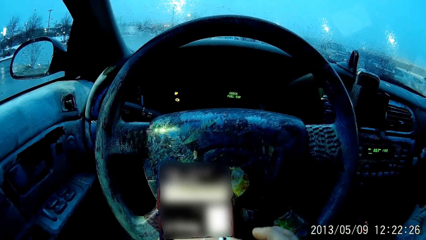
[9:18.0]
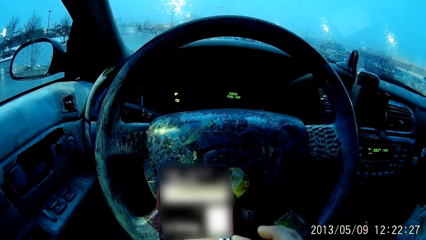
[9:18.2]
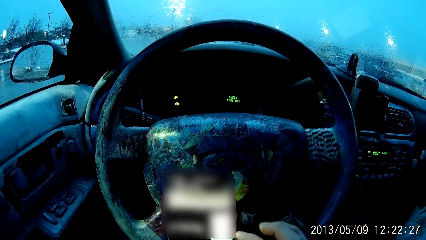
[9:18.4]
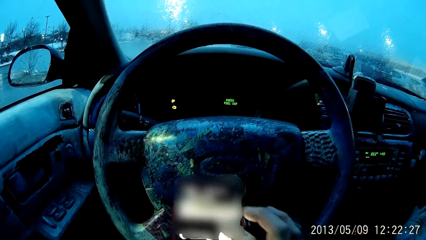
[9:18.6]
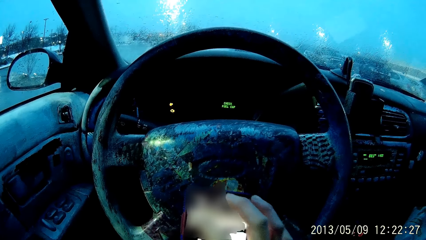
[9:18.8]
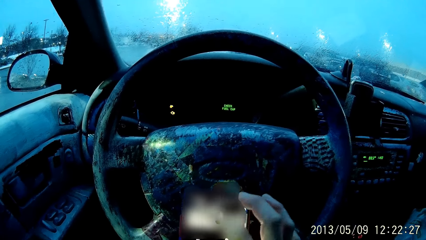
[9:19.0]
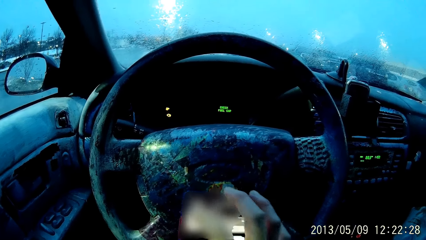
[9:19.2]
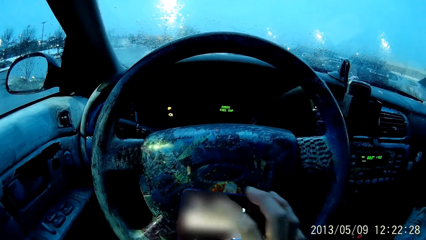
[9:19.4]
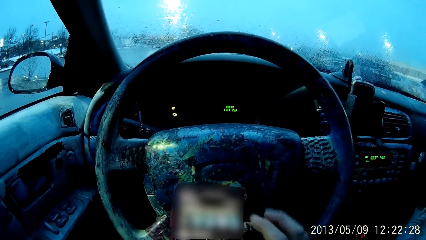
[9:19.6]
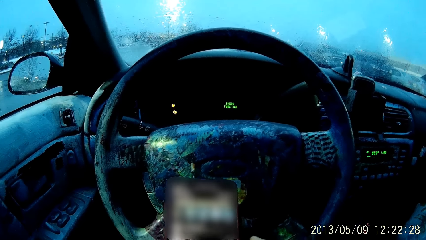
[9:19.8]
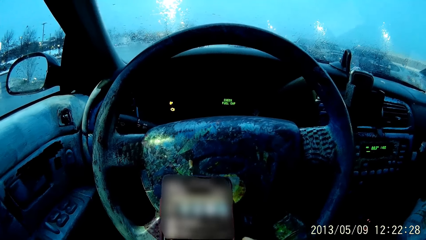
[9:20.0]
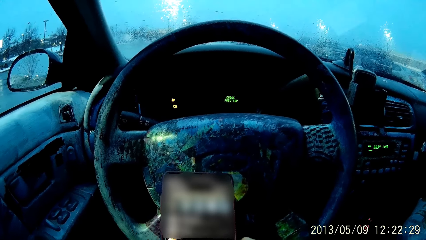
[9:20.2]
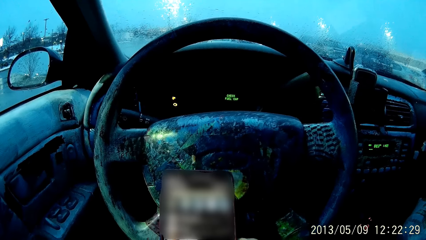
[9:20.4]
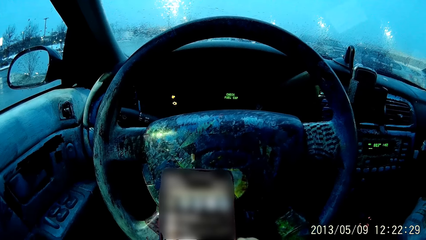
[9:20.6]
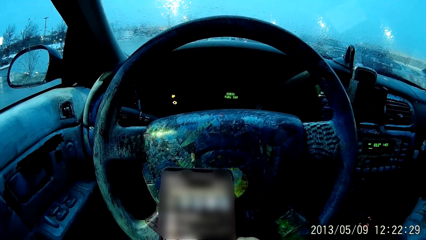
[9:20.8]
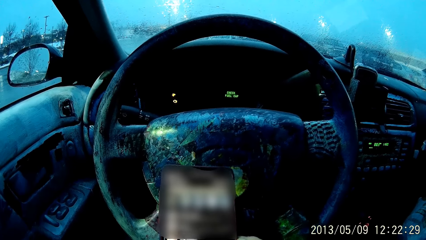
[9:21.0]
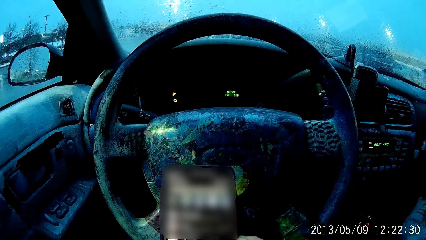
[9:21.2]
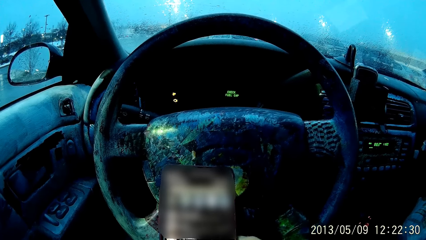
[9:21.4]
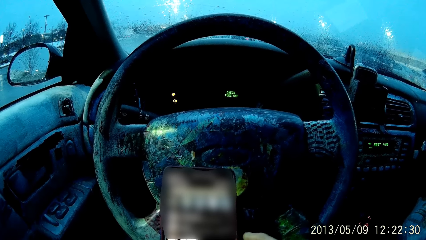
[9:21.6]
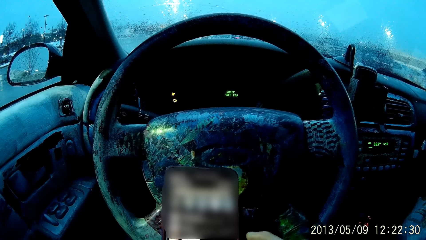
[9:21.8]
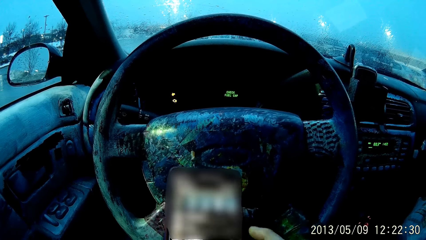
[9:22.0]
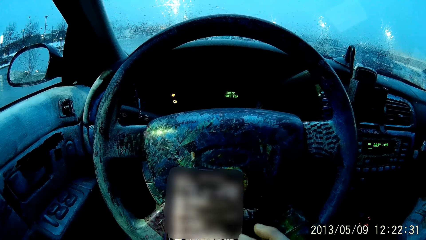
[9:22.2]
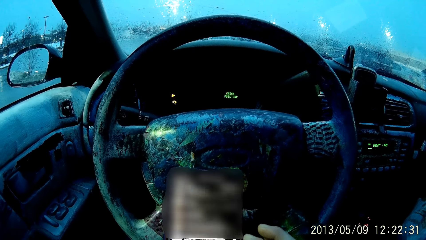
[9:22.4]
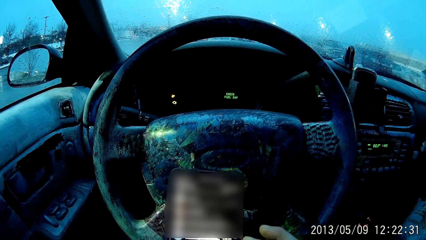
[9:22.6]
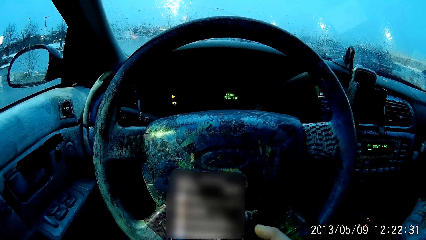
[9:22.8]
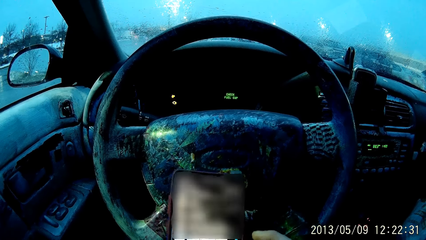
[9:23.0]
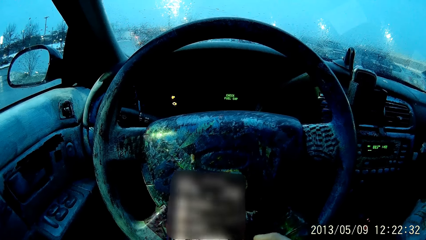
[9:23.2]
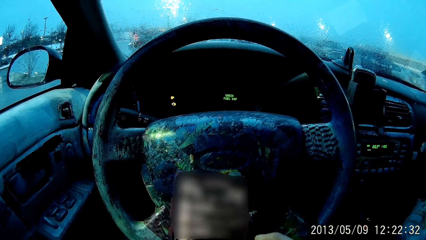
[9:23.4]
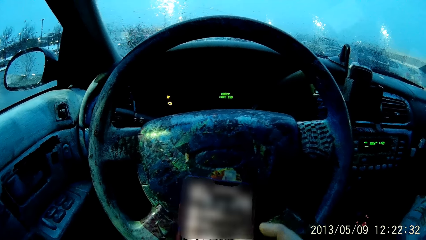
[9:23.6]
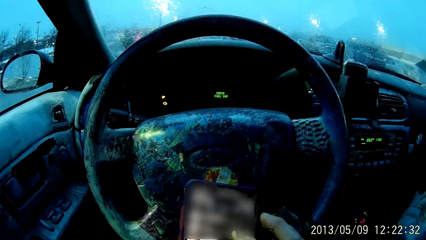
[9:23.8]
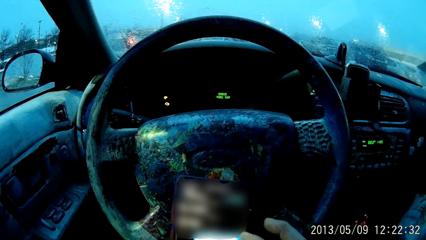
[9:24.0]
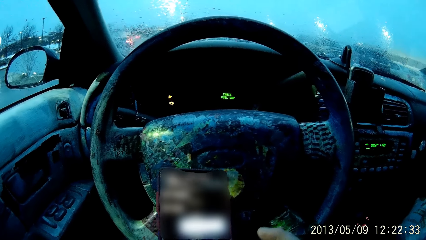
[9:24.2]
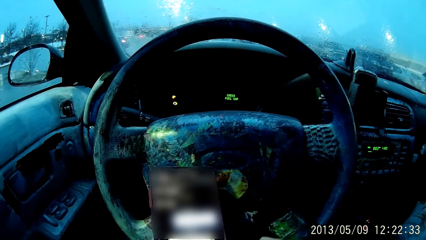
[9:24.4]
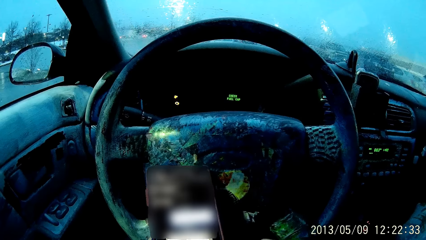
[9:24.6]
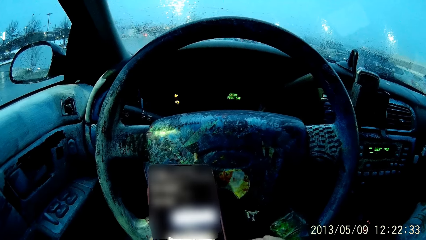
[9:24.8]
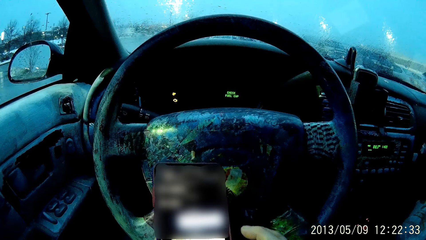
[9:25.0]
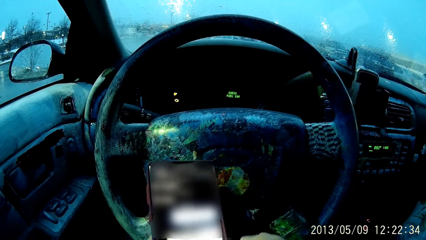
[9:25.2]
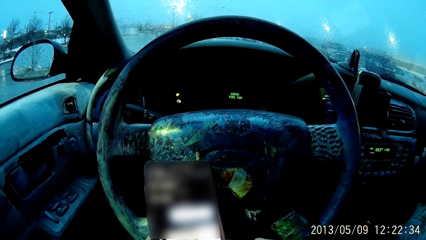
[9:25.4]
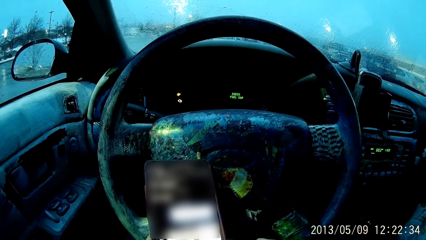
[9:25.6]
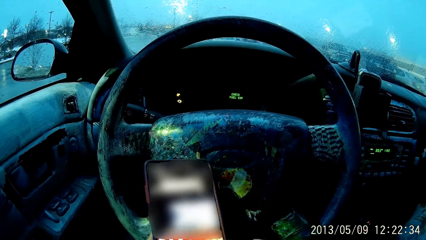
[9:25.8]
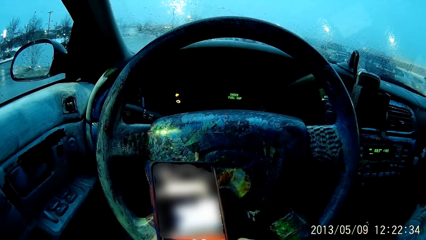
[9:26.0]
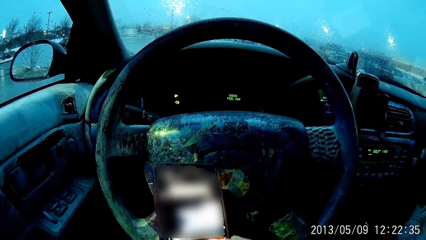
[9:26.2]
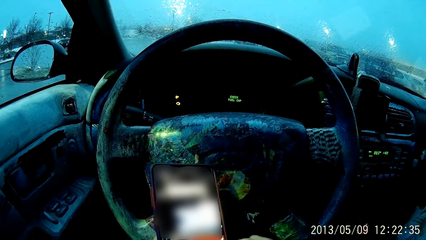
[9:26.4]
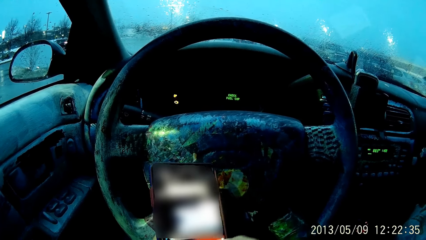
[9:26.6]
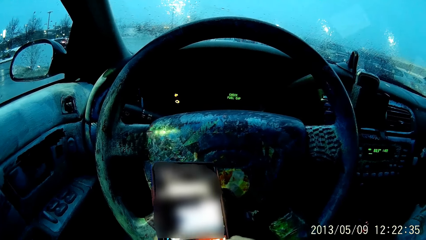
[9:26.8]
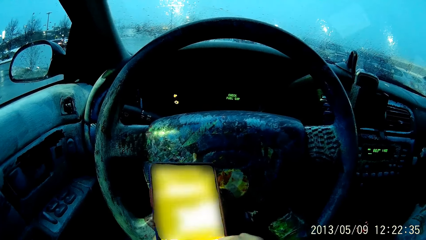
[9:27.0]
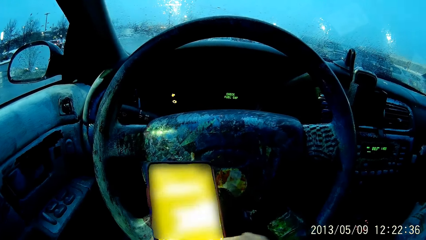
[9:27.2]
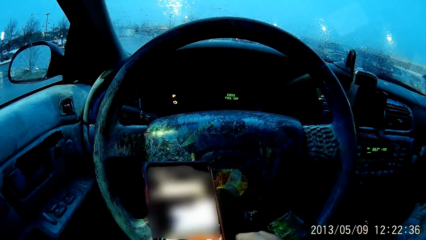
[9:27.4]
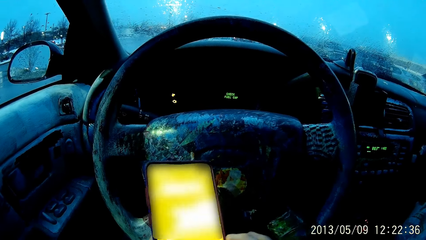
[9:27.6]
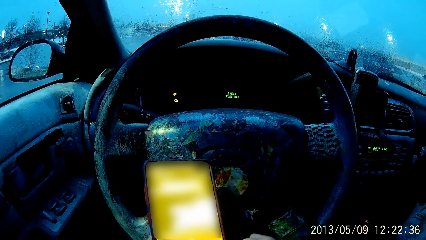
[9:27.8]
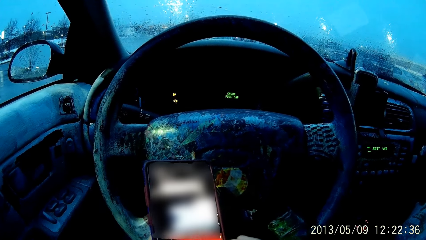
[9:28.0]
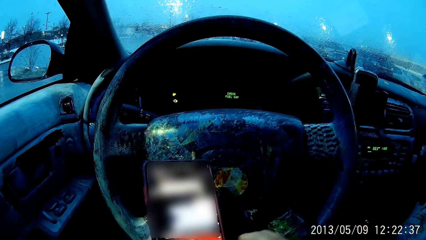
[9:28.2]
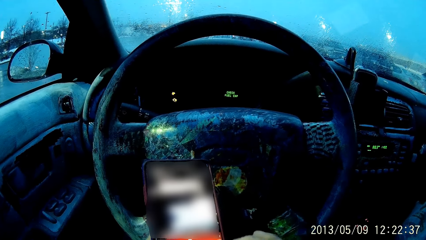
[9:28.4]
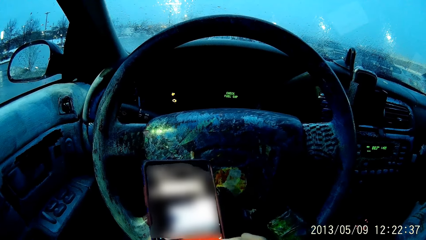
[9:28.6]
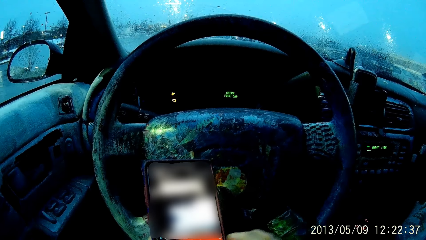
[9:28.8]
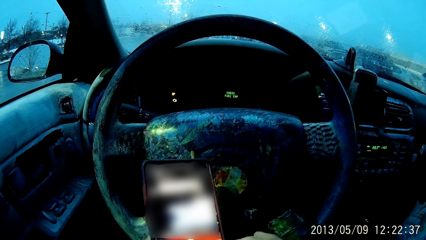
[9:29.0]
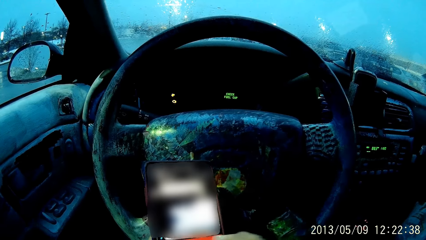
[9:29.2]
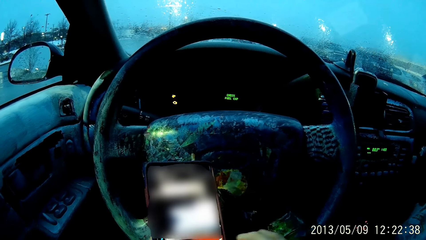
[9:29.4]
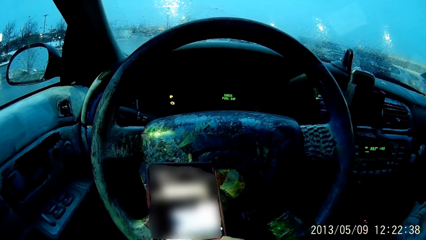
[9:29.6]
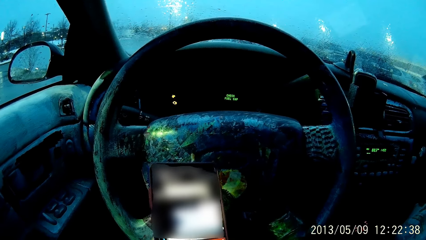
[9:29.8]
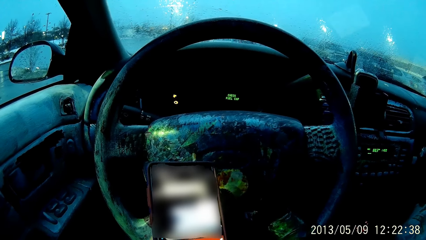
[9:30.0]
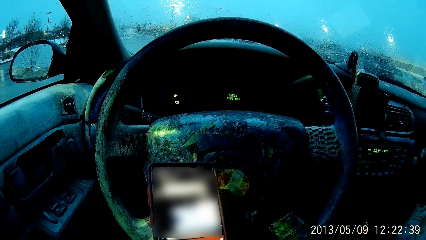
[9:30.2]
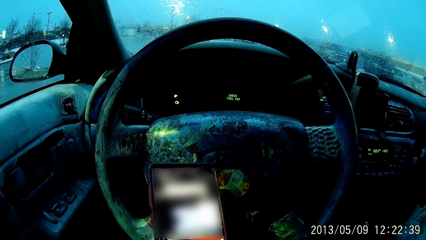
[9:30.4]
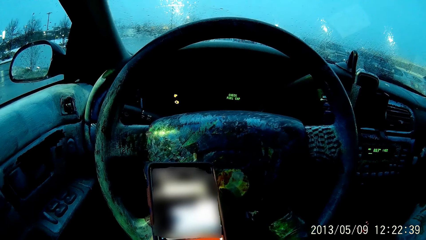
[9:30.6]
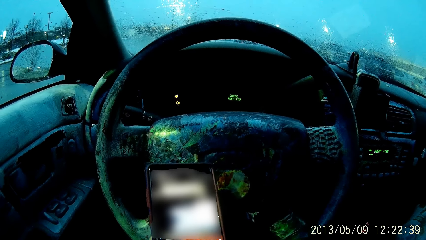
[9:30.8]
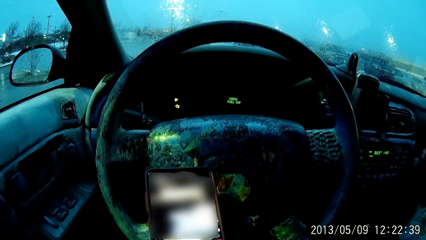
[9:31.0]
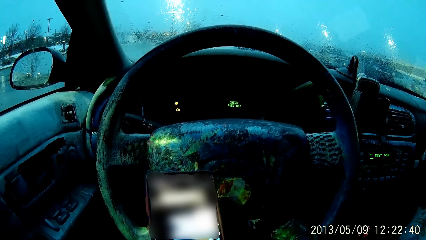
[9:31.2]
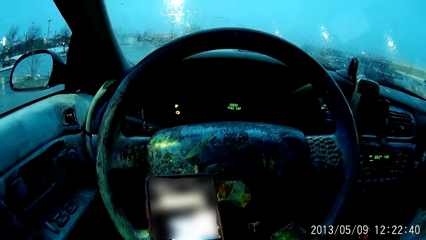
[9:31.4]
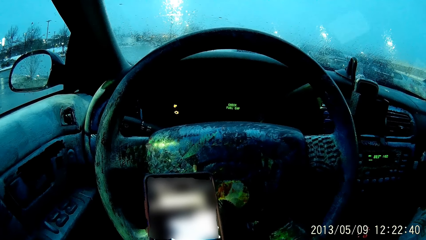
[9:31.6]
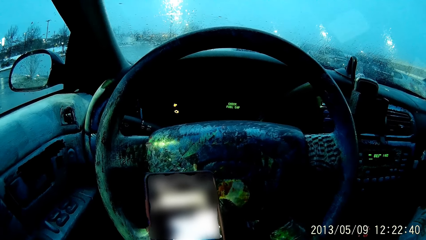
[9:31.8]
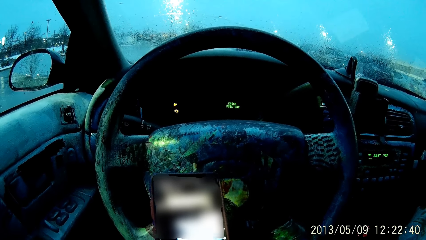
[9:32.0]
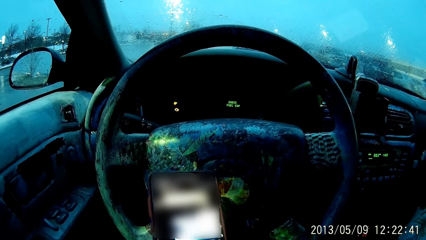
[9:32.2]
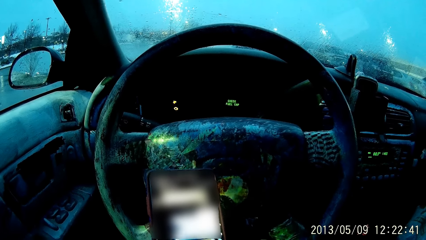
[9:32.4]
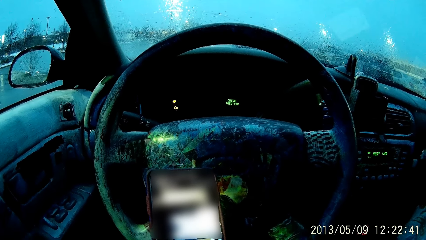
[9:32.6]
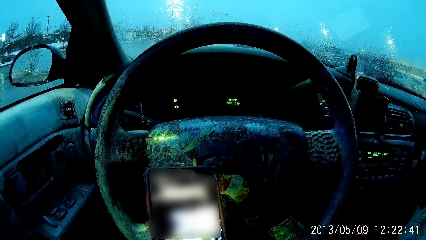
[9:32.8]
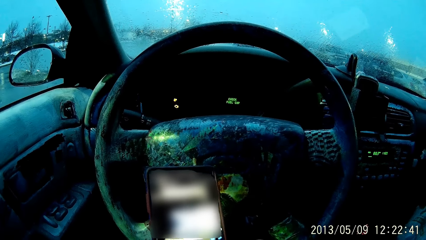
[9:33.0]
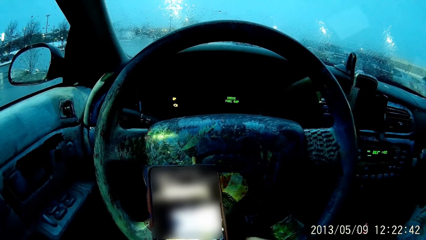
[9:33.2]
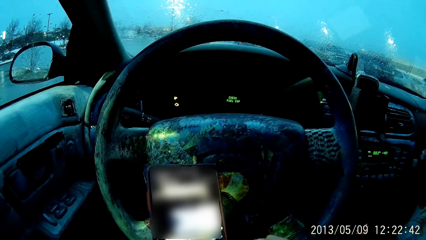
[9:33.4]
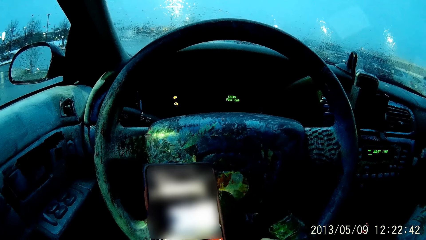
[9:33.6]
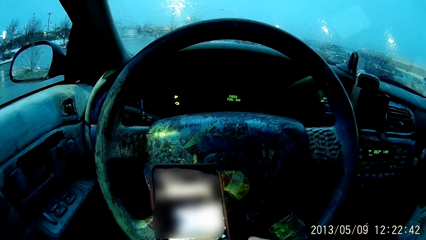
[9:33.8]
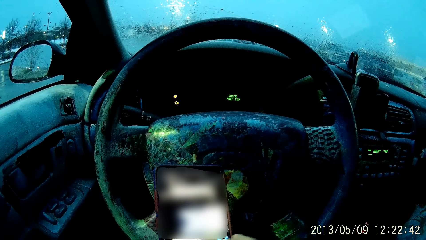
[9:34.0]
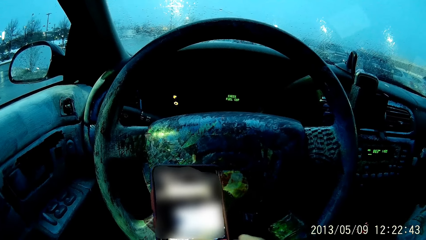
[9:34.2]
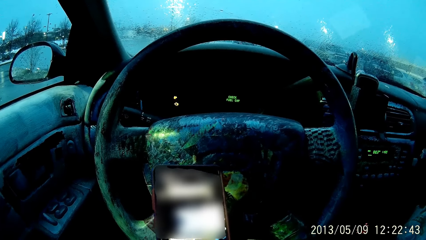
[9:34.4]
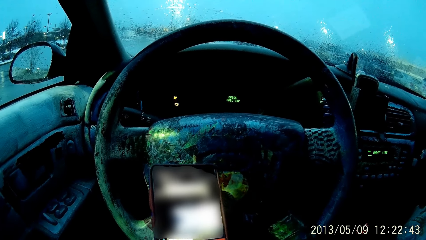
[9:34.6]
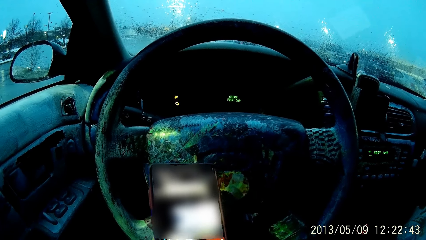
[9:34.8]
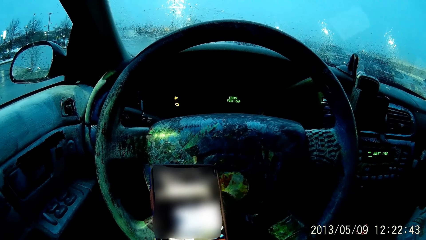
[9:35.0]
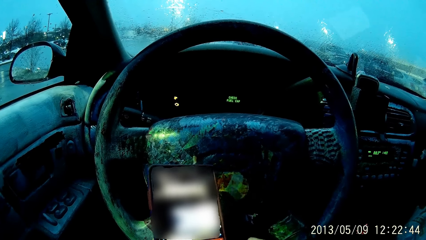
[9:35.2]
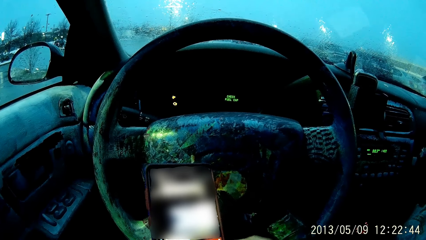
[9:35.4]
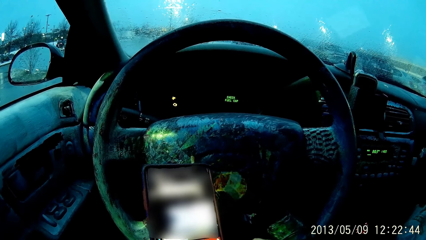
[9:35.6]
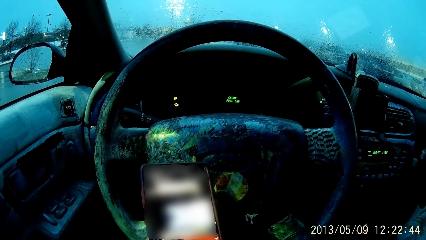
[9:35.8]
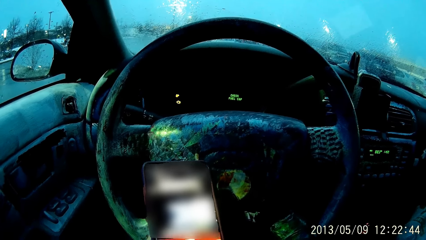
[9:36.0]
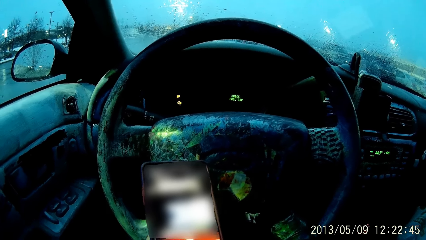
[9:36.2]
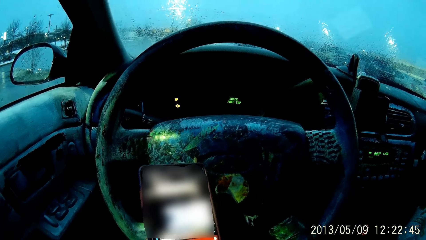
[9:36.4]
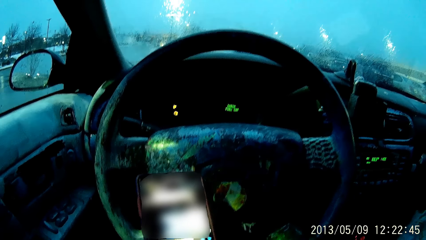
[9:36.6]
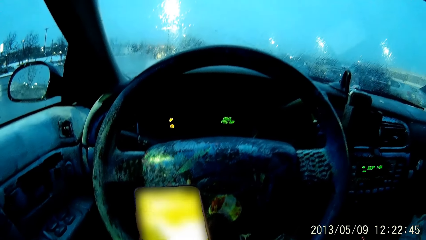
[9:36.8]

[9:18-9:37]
The camera wearer touches the phone with her right hand. She looks at the phone. She scrolls the phone. She taps the phone with her right finger. She taps the phone with her right finger again. She looks at the phone.
